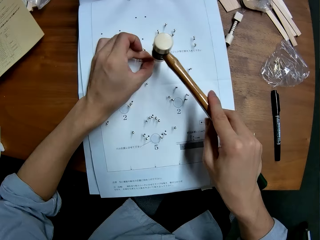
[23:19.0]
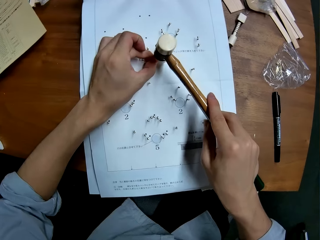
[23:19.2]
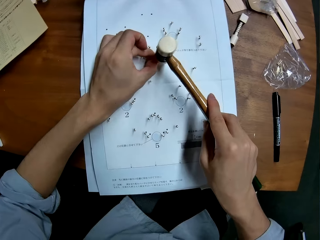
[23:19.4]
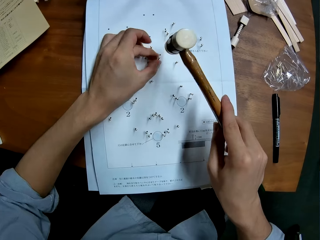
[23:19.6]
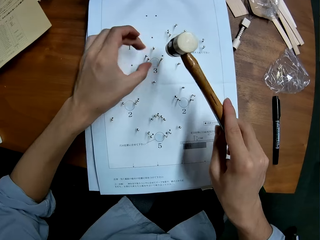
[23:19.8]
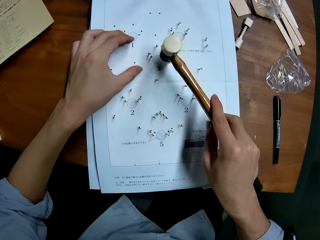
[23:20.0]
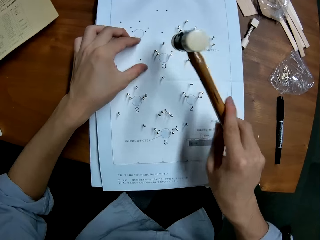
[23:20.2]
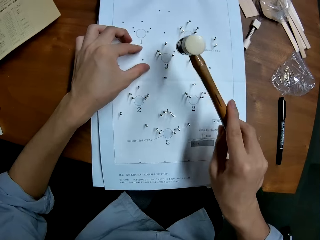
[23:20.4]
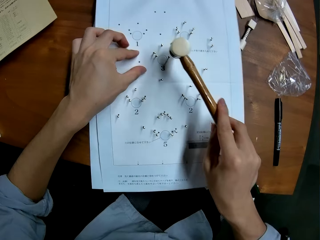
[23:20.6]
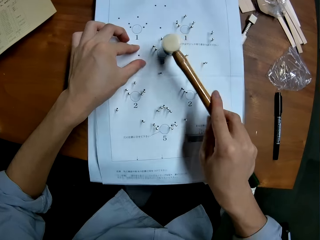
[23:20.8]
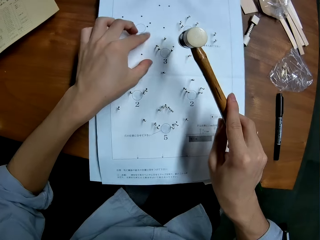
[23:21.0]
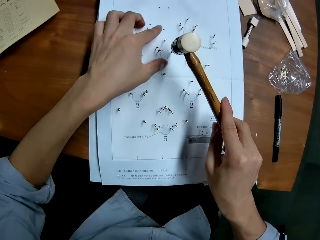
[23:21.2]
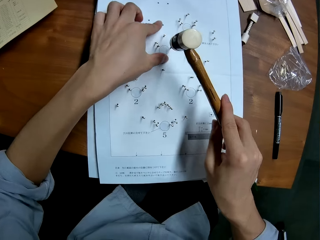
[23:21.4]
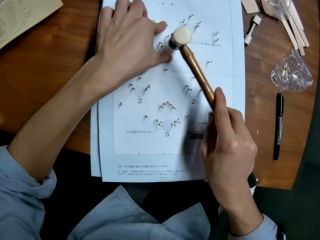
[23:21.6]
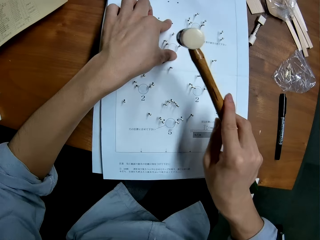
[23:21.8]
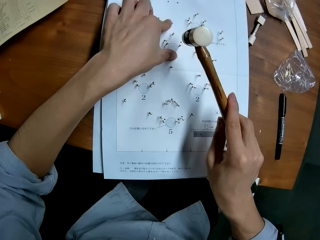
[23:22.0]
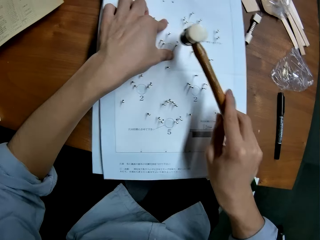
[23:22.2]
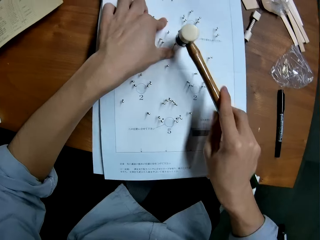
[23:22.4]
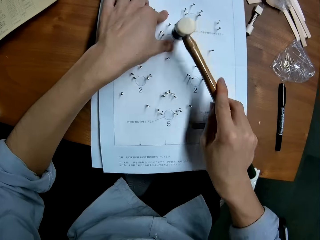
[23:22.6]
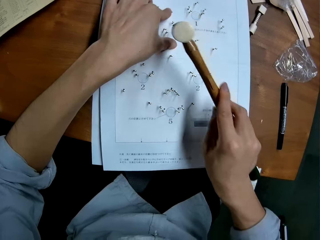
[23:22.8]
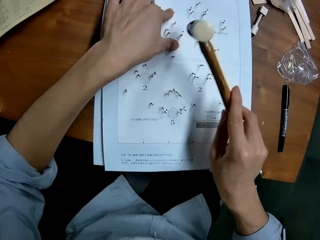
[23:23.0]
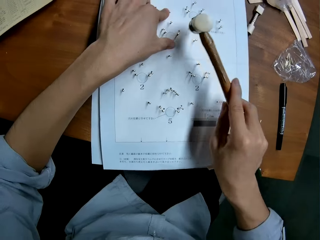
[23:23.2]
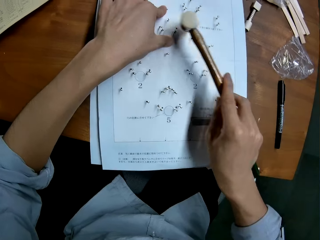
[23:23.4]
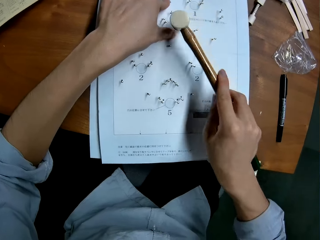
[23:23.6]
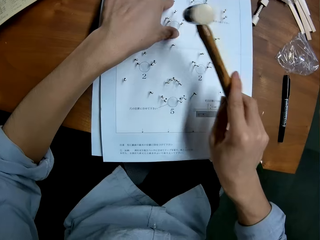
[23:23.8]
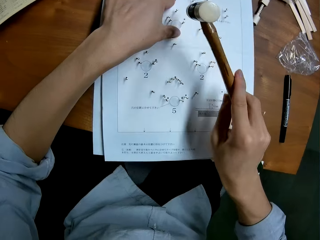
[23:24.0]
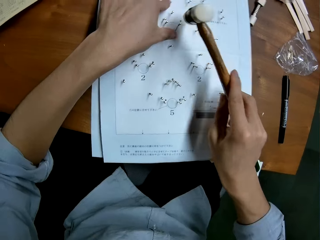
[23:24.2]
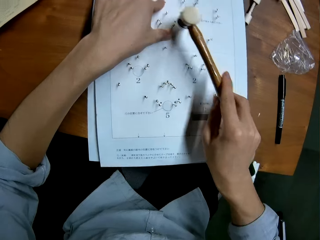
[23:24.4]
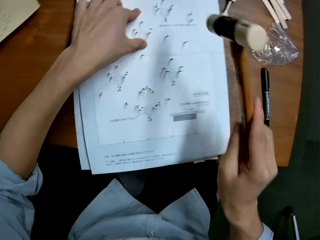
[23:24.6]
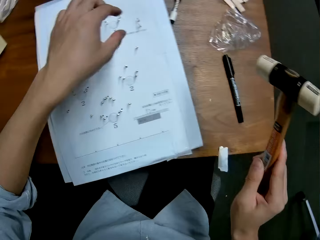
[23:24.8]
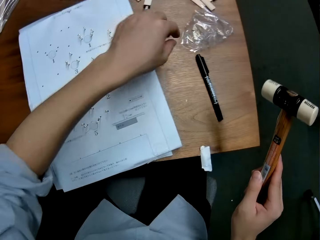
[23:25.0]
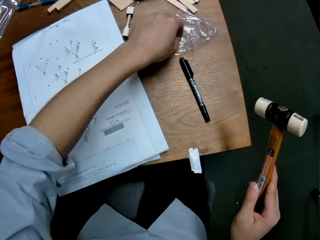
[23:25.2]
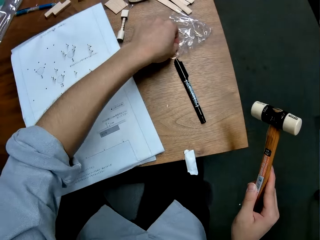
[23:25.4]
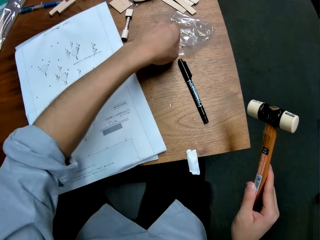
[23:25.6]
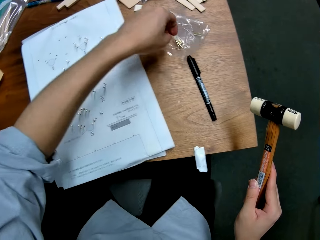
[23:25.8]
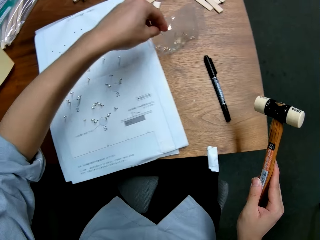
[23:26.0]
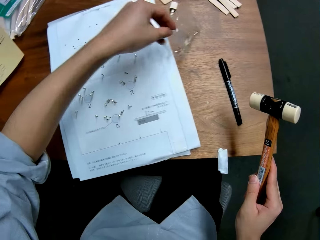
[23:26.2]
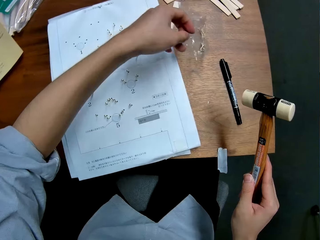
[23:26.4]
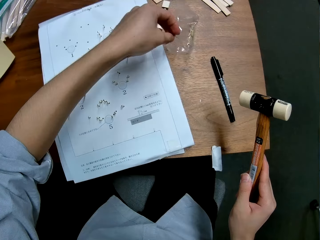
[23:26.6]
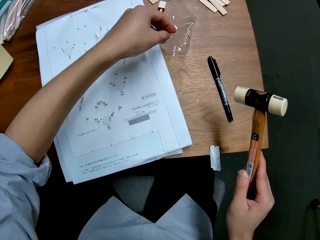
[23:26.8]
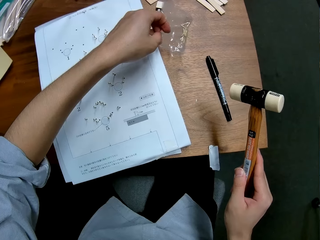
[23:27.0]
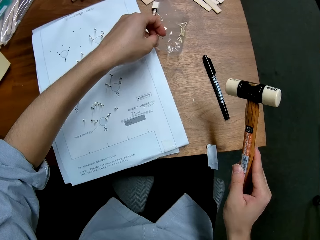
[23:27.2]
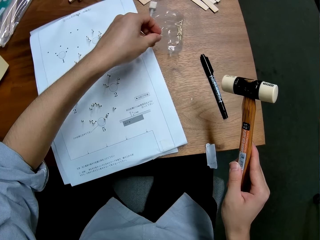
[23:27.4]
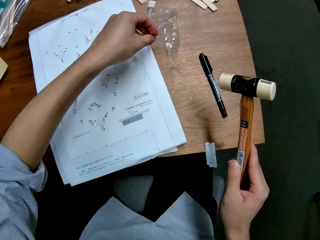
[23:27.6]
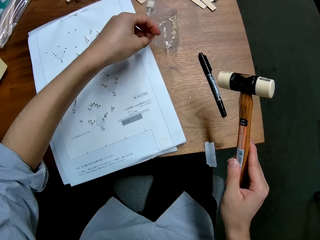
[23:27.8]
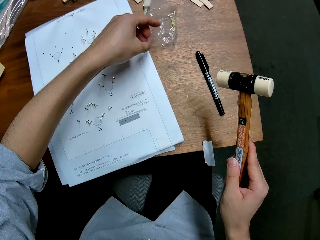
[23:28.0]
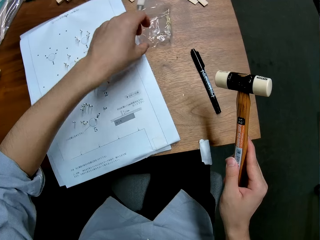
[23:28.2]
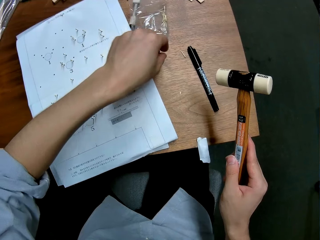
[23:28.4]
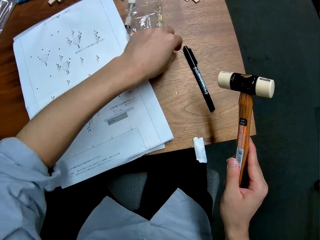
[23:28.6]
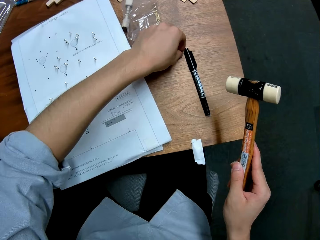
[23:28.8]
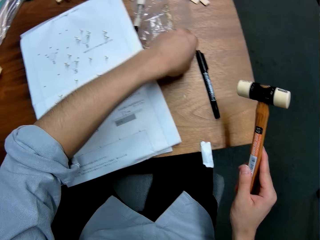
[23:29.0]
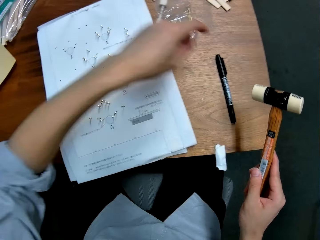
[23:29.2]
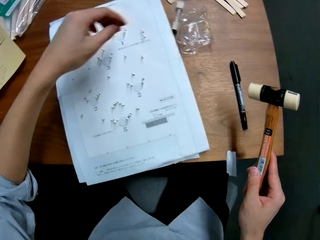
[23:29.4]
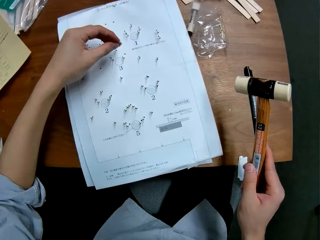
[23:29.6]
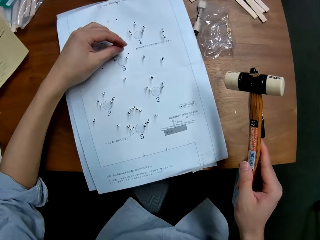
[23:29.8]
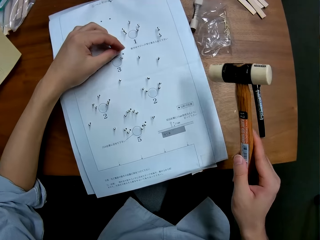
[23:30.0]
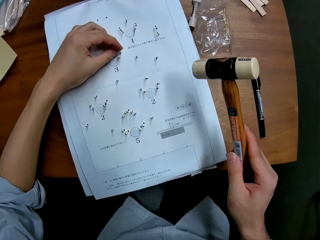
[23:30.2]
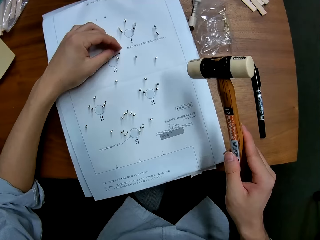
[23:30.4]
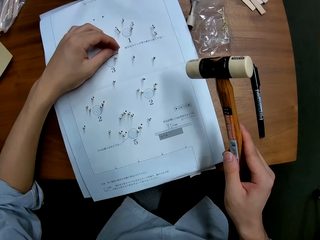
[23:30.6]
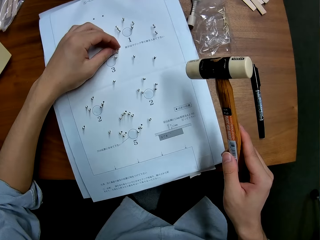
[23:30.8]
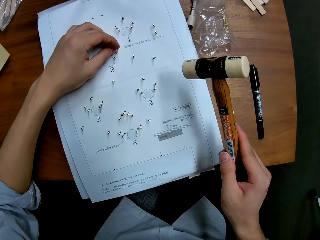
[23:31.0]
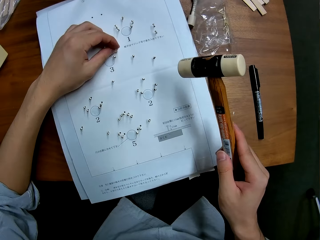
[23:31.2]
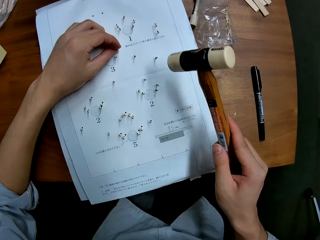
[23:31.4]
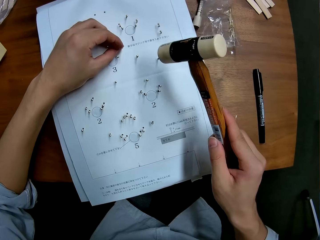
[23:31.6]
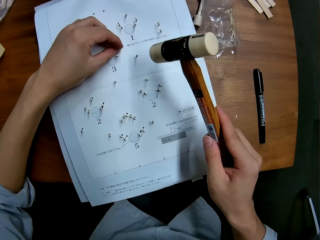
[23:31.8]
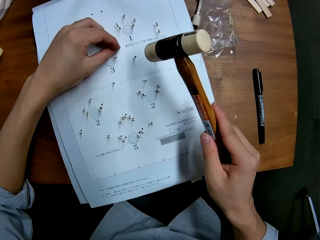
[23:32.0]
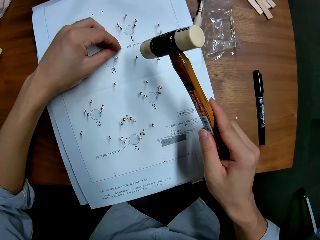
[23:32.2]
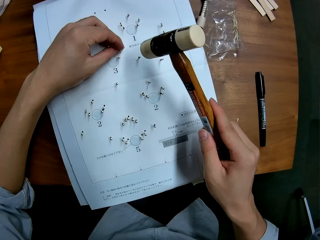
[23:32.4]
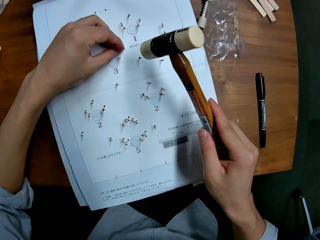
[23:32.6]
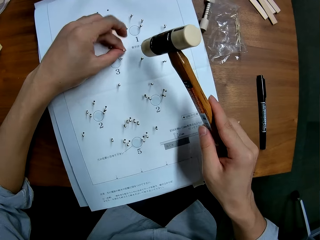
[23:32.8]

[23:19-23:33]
The camera wearer hits the pin into the hole in the leaflet or piece of paper with the hammer. He holds the leaflet with his left hand. He moves a hand on the piece of paper on a table. He hits the pin into the piece of paper with the hammer. He moves a hand on the piece of paper on the table. He hits the pin into the piece of paper with the hammer. He picks up a pin from the package on the table with his left hand. He drops the pin on the table with his right hand. He picks up the pin from the table with his right hand. He inserts the pin into a hole in the leaflet with his left hand.

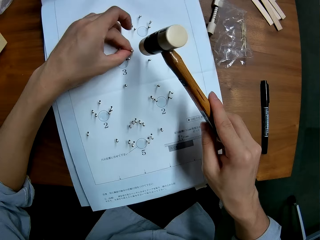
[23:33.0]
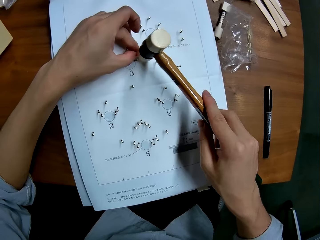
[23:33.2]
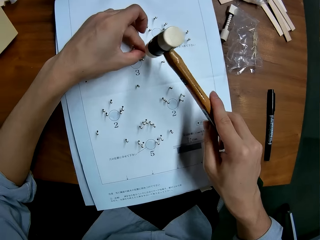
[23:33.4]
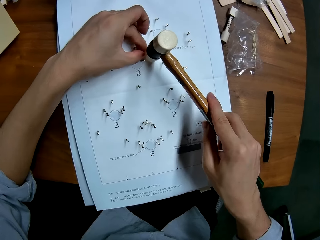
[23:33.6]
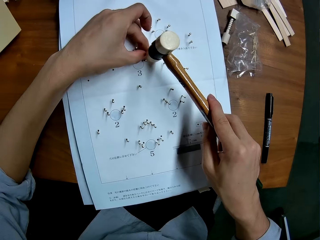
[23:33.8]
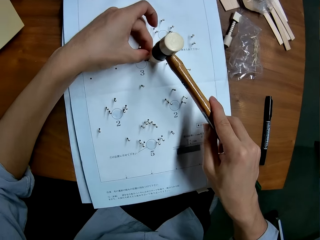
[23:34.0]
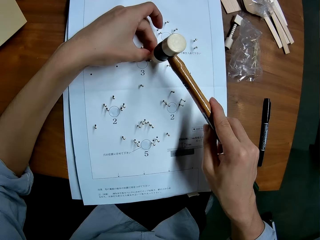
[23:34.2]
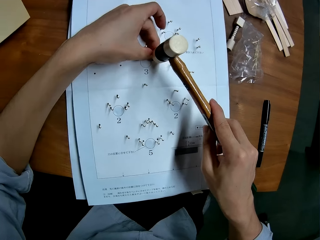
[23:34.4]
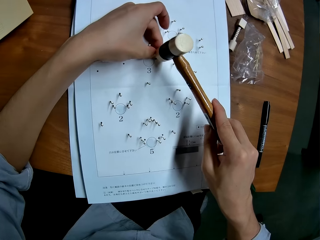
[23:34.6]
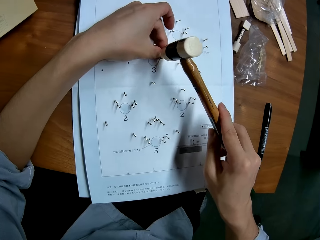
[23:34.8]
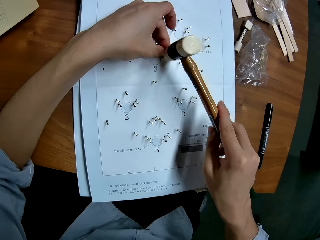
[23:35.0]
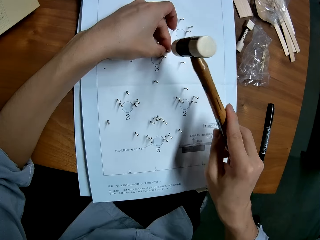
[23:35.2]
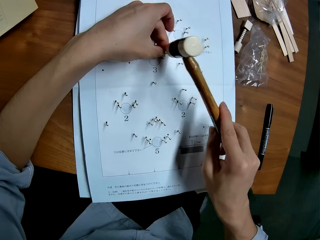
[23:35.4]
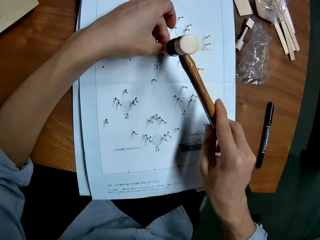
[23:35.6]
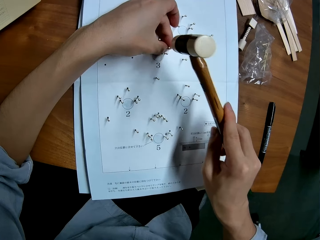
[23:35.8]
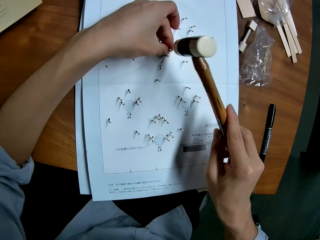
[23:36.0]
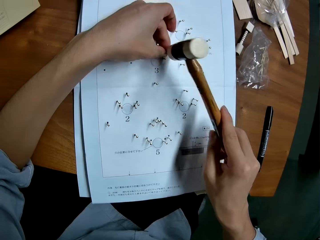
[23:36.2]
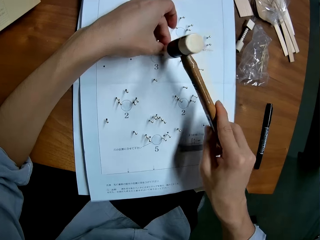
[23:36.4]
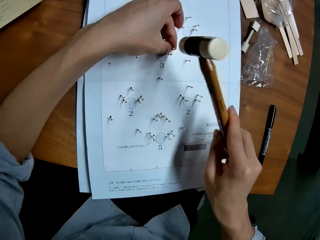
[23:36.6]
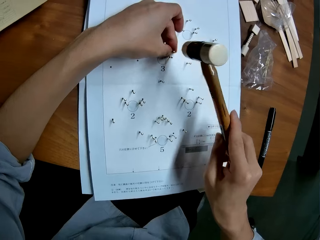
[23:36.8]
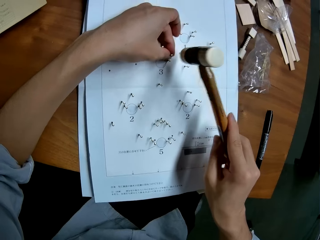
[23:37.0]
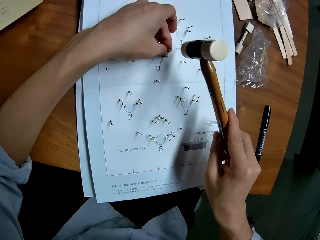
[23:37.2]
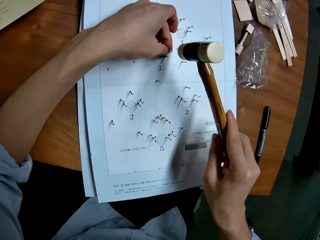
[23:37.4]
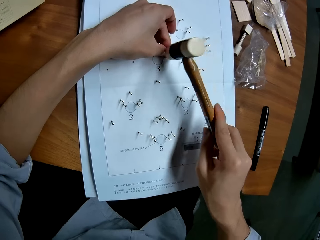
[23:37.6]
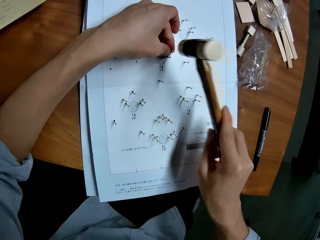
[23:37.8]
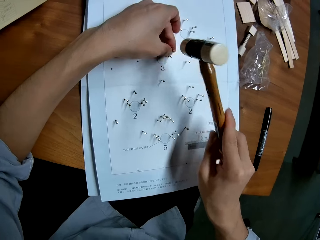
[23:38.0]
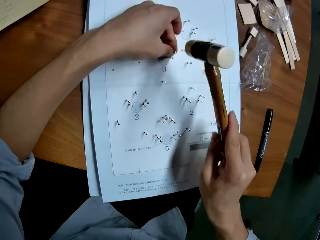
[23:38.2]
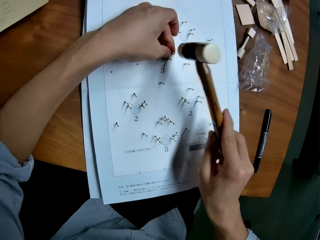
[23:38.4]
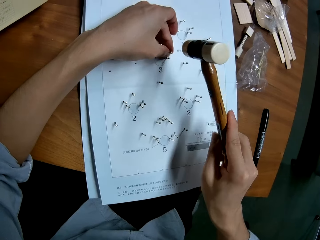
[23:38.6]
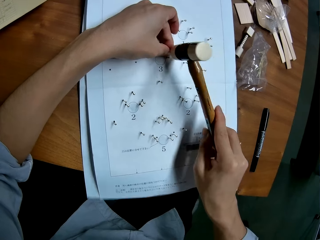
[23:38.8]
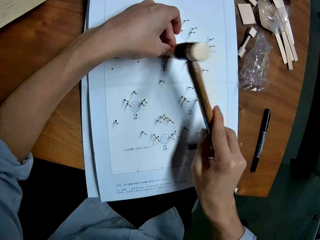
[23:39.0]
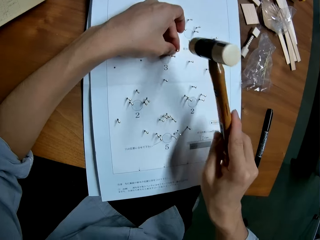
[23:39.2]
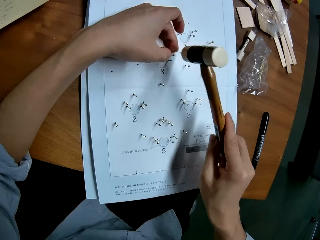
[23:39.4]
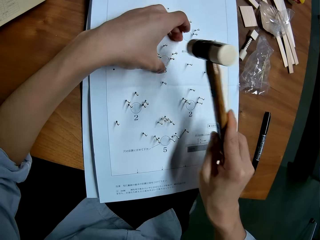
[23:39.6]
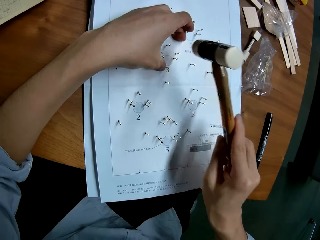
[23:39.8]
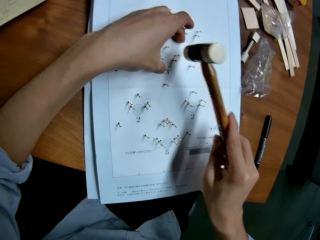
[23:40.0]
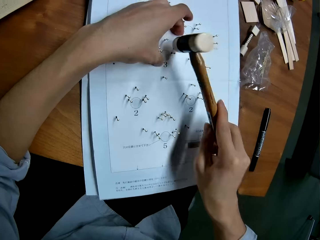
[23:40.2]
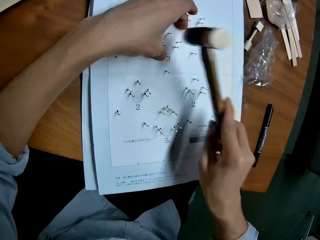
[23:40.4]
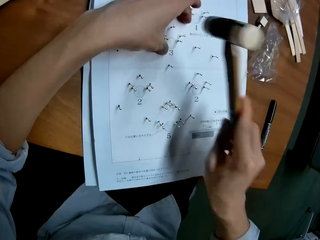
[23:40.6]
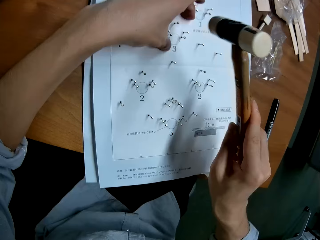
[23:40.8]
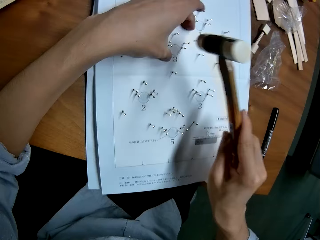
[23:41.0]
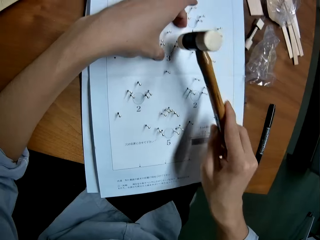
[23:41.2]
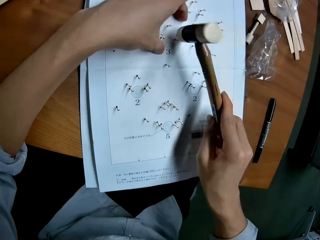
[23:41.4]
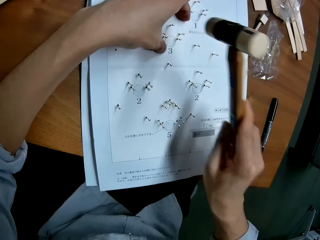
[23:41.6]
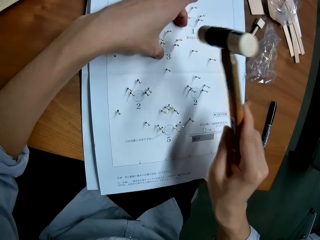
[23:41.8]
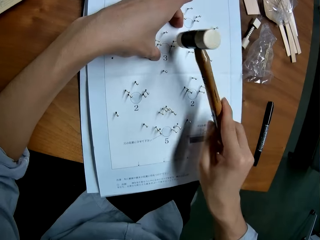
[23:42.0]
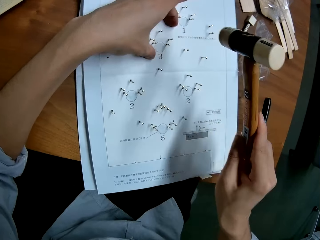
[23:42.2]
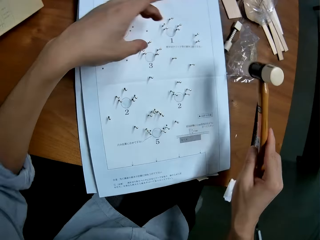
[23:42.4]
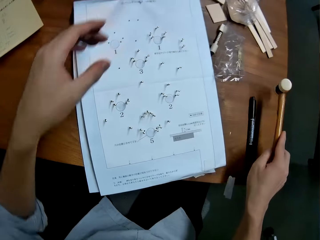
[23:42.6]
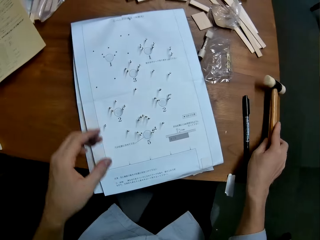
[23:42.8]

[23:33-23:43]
The camera wearer hits the pin into the hole in the leaflet or piece of paper with the hammer. He holds the leaflet with his left hand. He moves a hand on the piece of paper on a table. He hits the pin into the piece of paper with the hammer.
